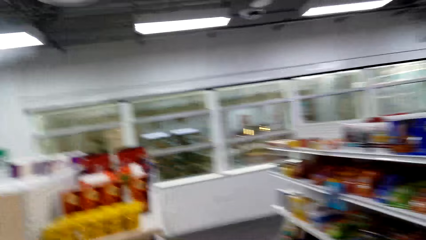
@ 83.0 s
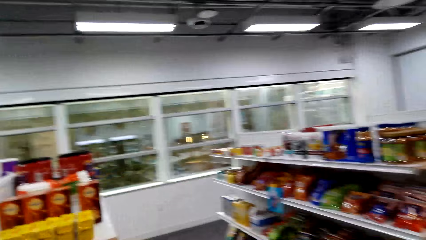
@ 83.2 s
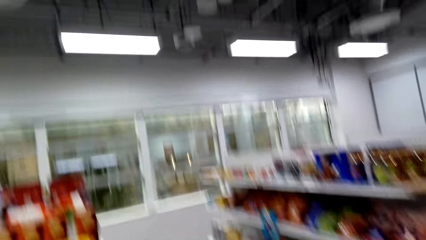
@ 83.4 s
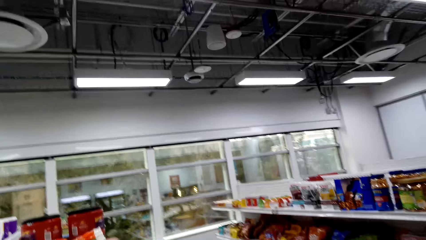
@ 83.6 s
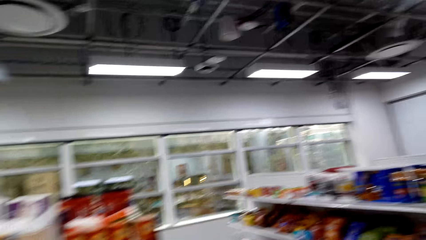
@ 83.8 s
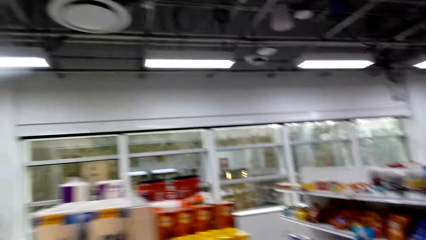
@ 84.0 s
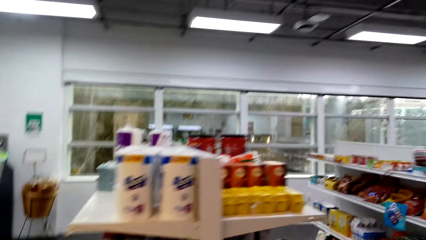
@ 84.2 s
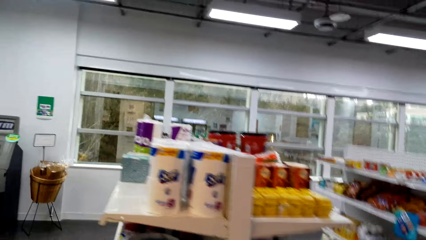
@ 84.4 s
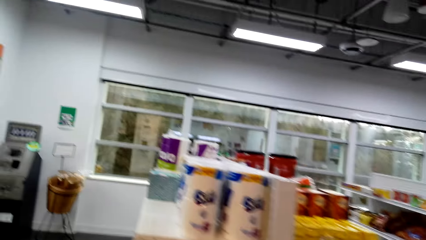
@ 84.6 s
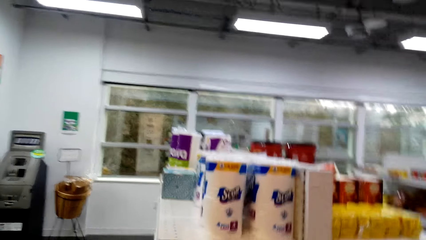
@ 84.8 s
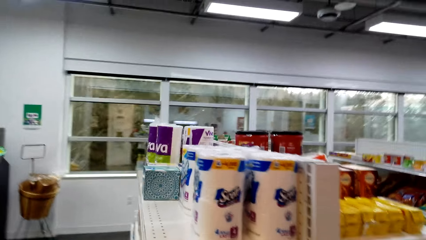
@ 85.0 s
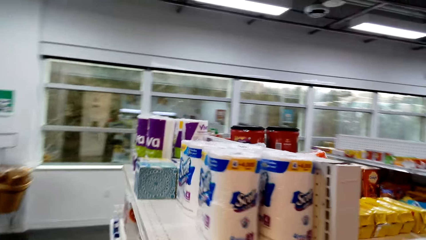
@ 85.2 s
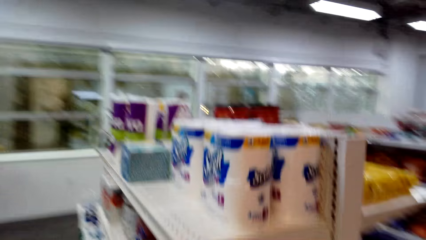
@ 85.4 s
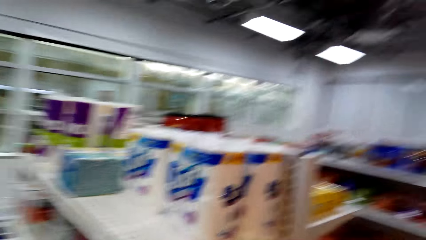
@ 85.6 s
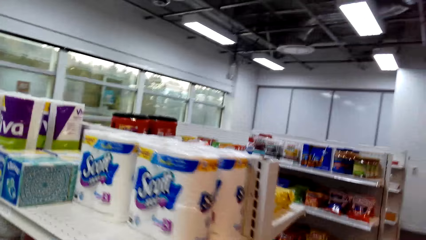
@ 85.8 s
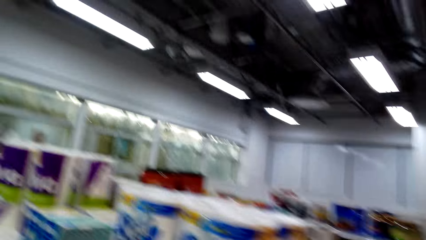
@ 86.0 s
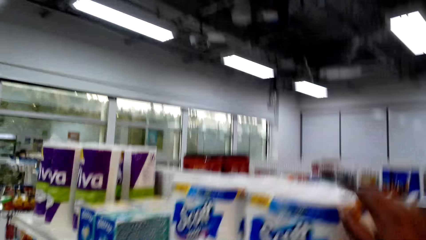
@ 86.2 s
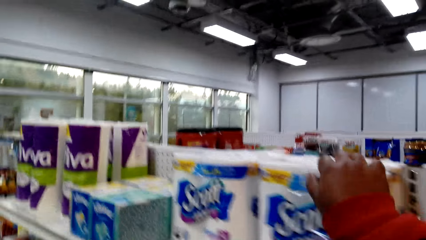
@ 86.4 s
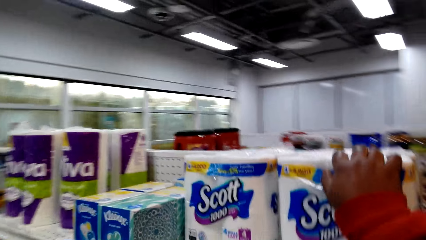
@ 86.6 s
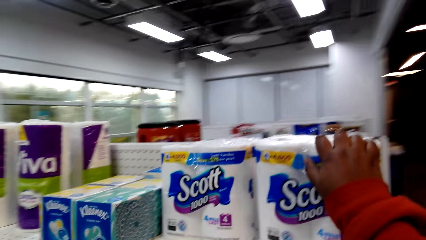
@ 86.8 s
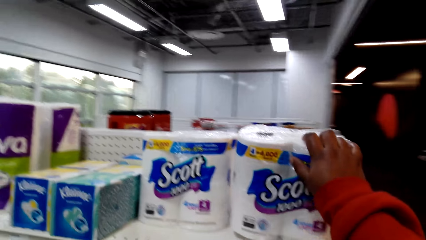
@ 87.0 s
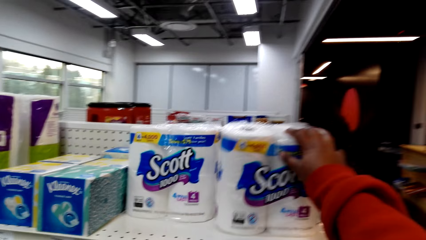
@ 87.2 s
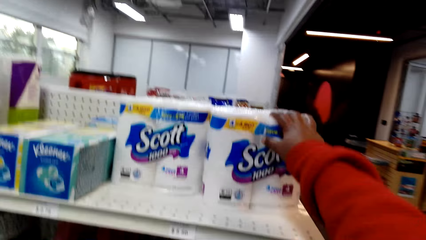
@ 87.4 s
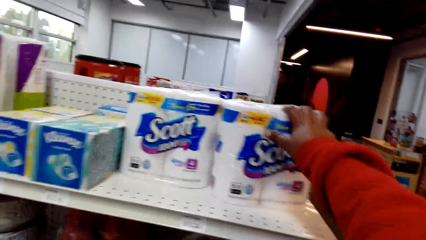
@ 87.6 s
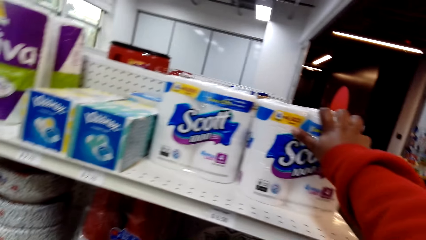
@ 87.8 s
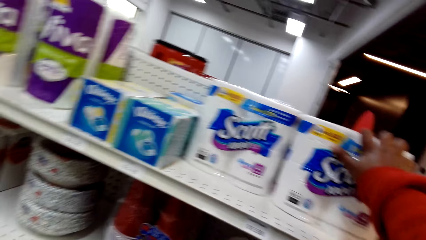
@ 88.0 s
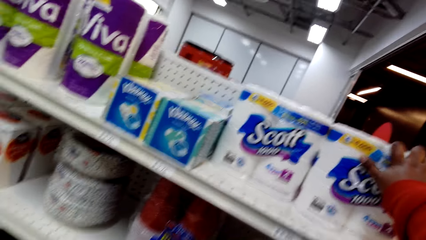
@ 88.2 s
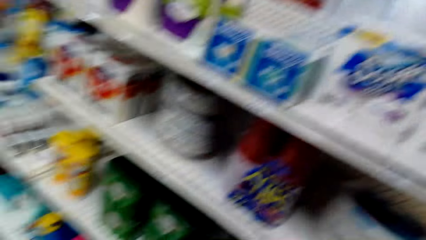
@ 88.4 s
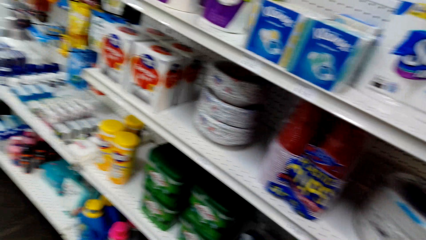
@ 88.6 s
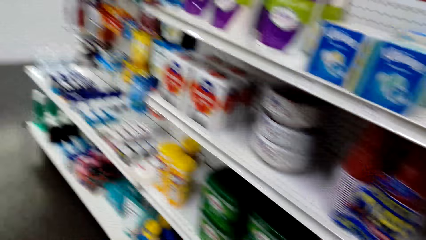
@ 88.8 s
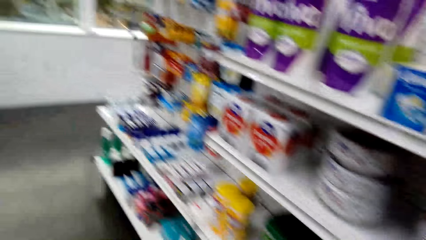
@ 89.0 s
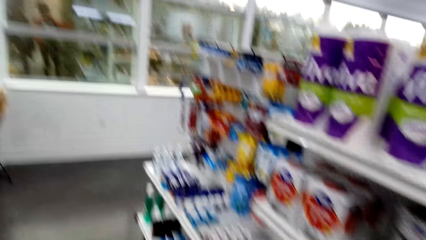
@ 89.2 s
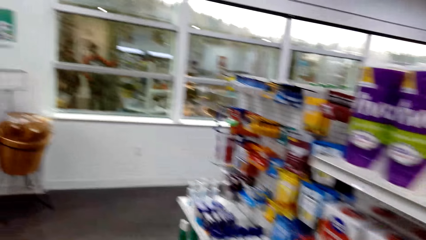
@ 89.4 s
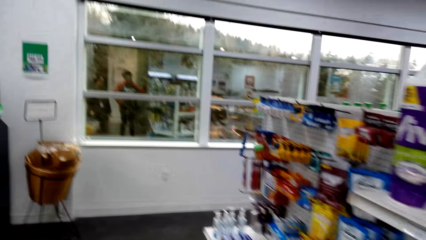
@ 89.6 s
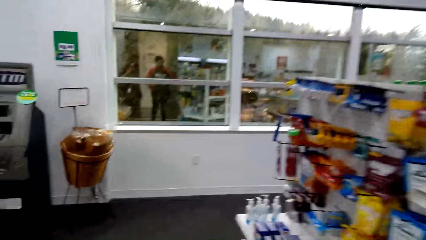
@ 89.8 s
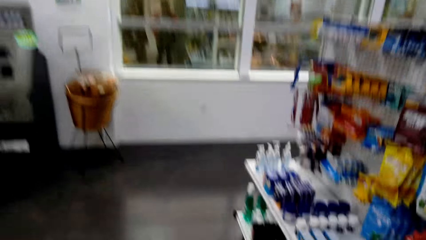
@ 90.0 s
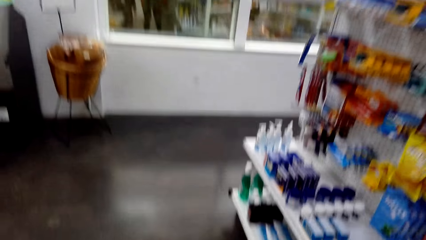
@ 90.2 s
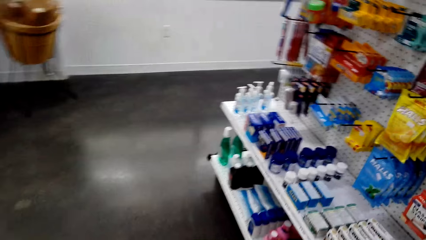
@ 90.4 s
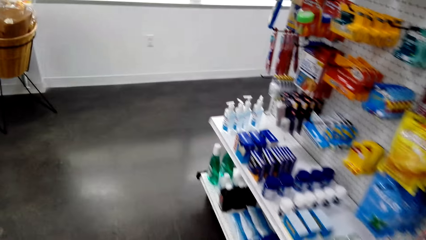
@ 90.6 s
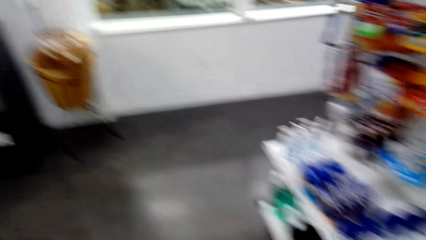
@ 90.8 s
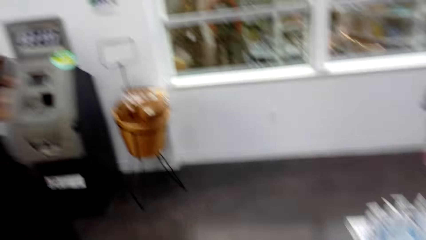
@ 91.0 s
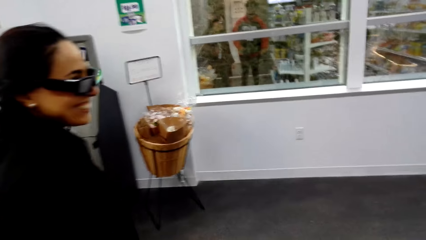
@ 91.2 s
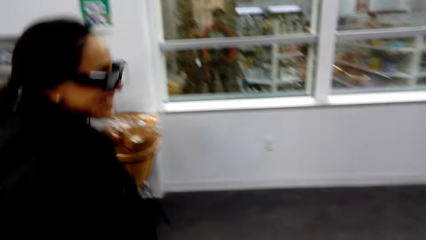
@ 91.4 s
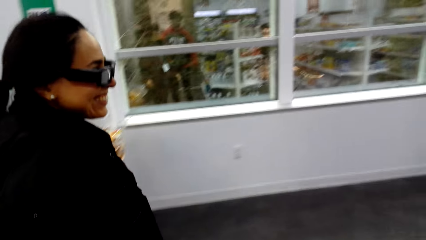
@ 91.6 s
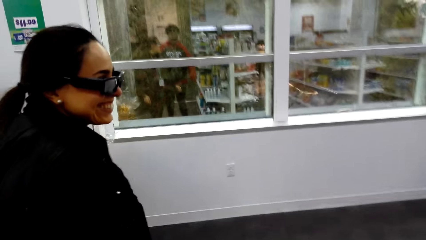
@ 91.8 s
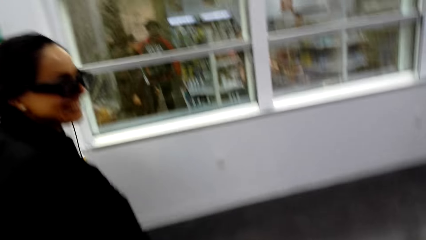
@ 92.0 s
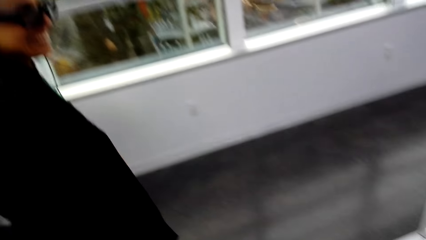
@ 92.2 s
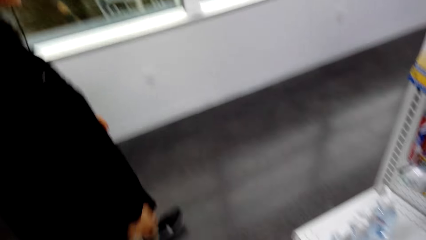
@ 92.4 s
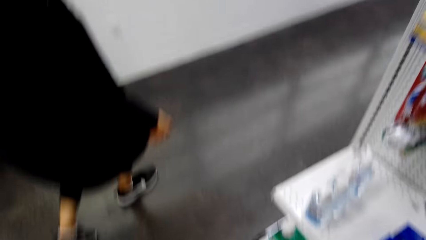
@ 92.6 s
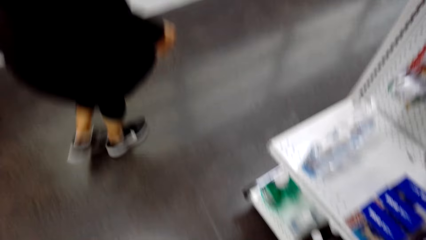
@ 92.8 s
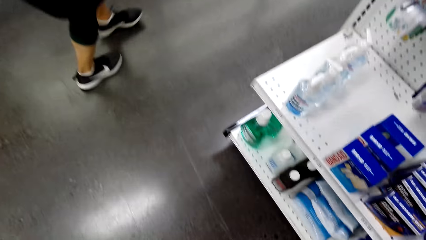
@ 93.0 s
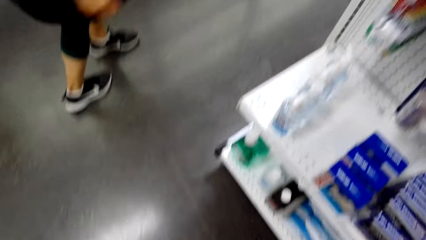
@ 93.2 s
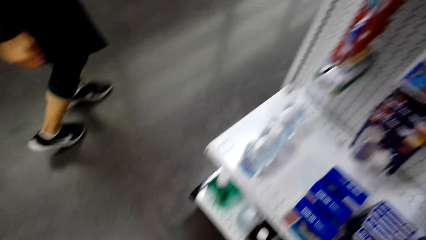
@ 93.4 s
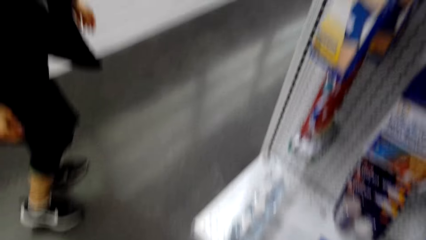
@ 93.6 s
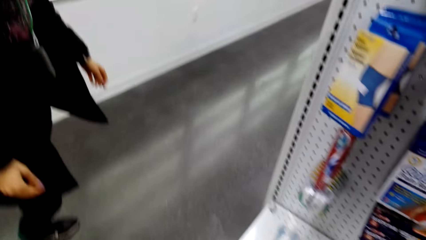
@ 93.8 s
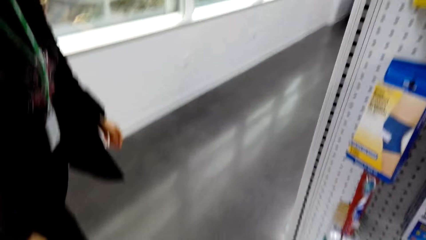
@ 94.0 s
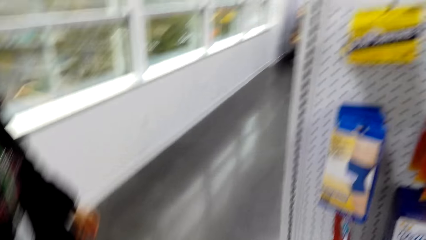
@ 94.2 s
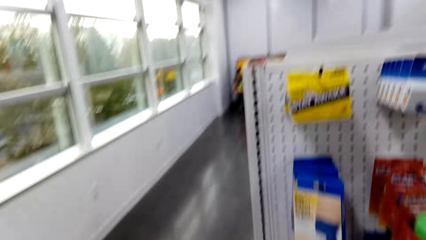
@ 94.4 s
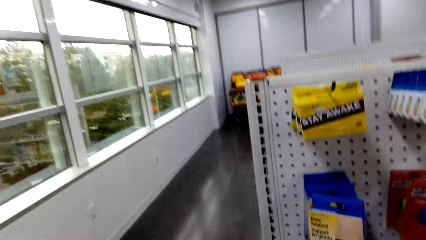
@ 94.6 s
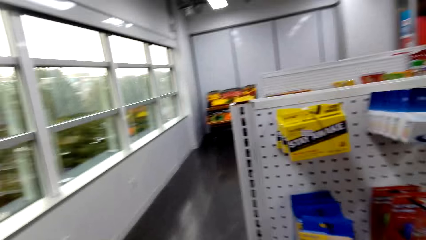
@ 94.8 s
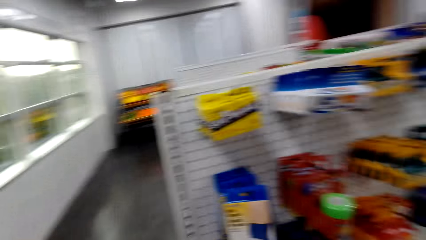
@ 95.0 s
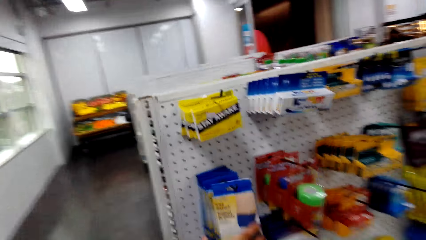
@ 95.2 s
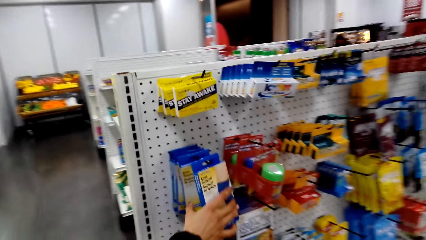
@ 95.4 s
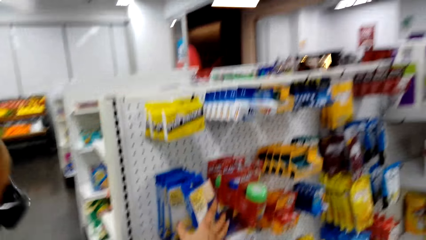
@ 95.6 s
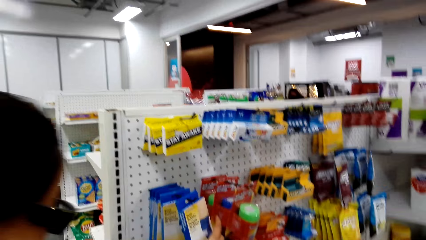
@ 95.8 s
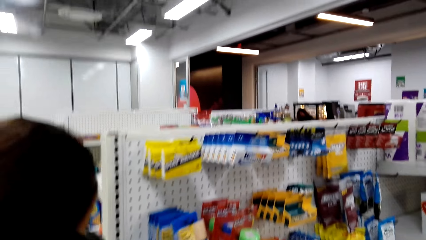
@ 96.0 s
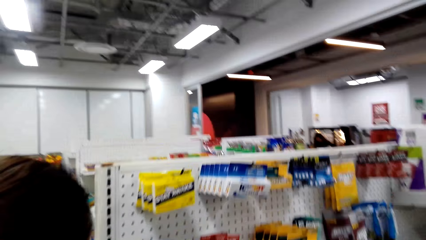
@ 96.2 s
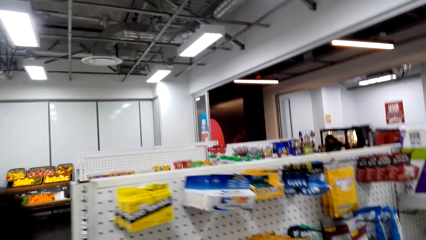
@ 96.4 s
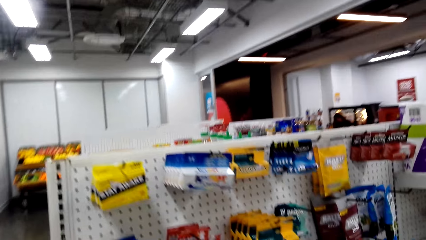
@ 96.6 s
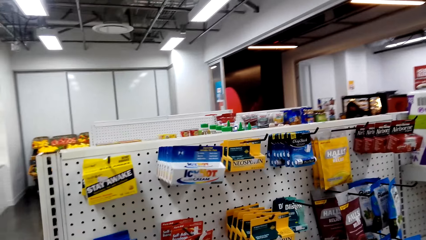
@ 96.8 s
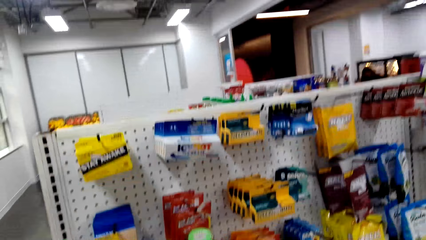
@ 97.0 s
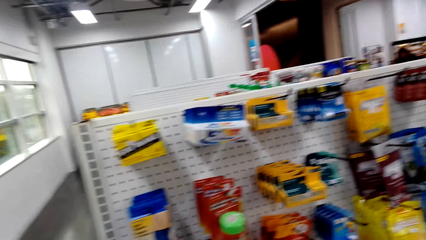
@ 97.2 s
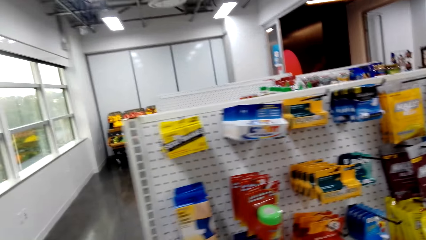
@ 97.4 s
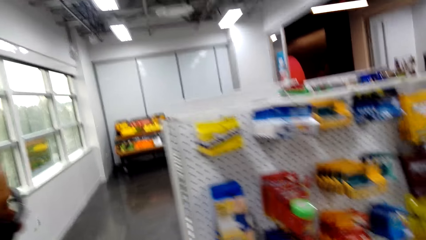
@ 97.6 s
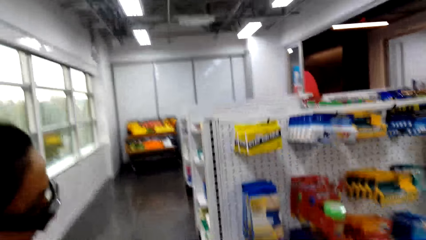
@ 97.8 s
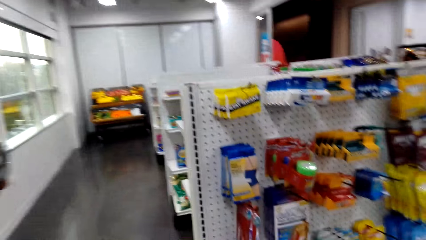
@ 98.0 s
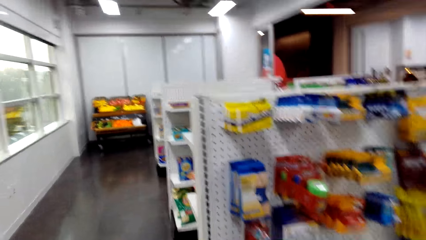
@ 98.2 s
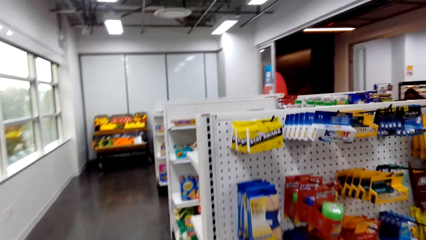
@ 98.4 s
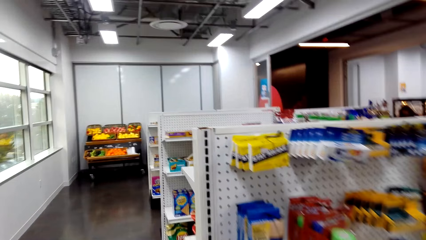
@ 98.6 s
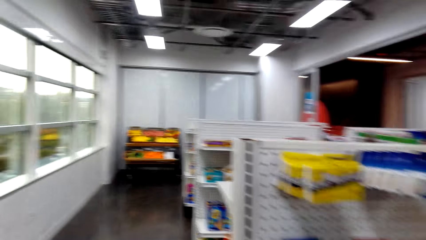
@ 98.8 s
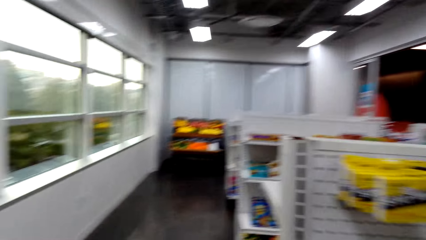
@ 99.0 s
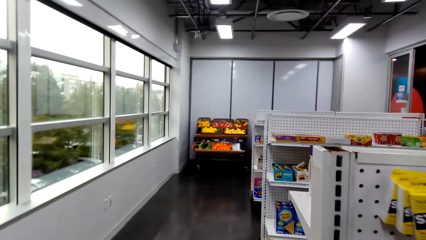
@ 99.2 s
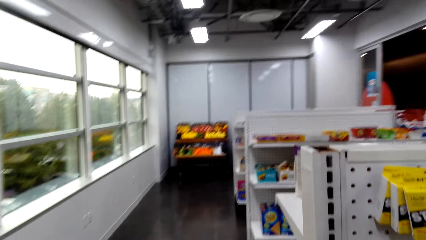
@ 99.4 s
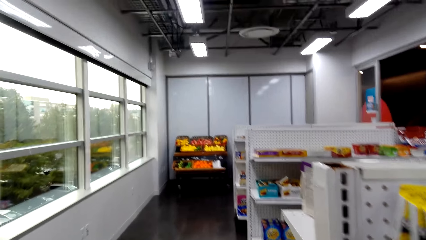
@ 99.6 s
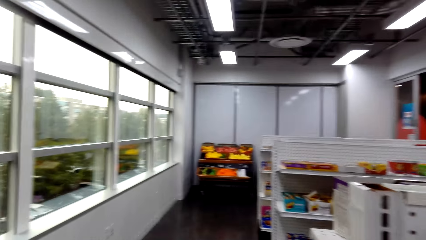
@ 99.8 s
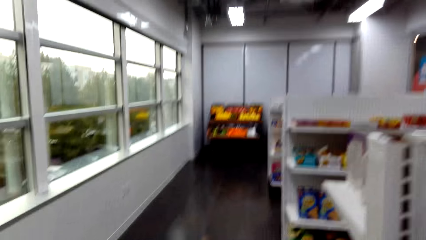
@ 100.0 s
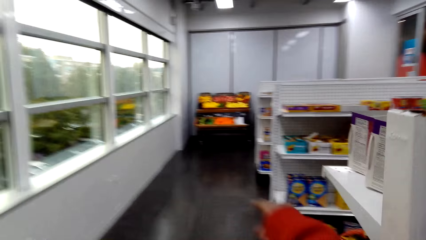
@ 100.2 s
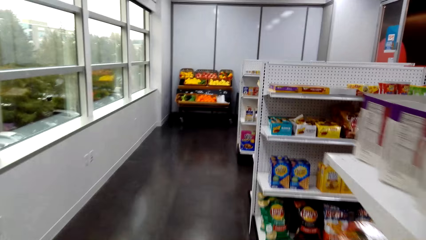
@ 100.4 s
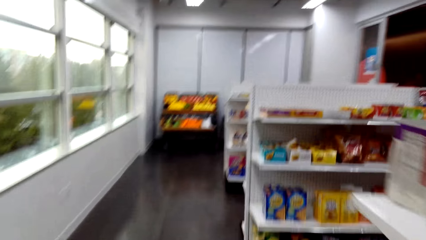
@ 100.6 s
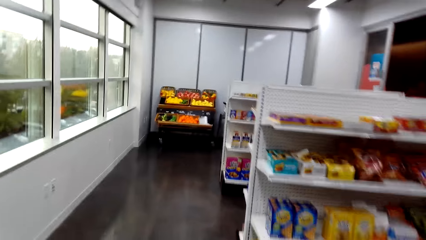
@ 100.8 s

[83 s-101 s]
The camera wearer walks towards the shelf, touches the tissue in the shelf and looks at the tissue. They look around, stare at the shelf, walk along the shelf and converse with a woman. They stare at the shelf, look around and walk around.
